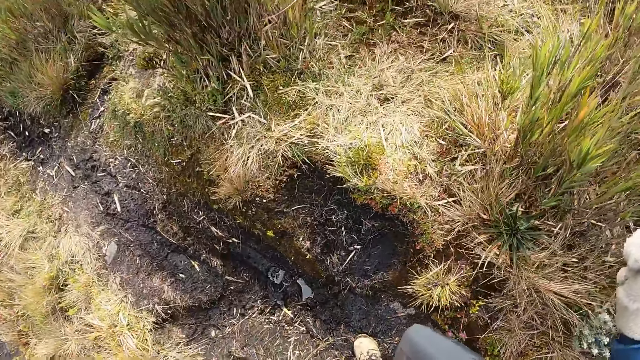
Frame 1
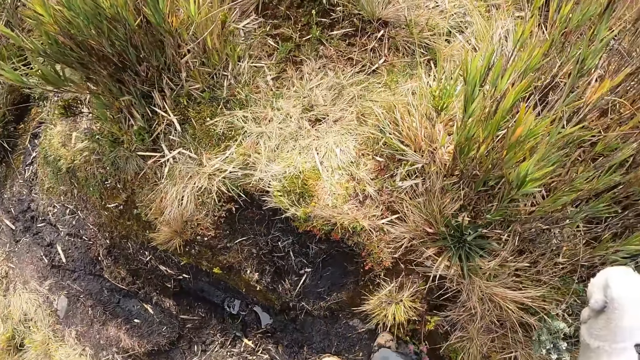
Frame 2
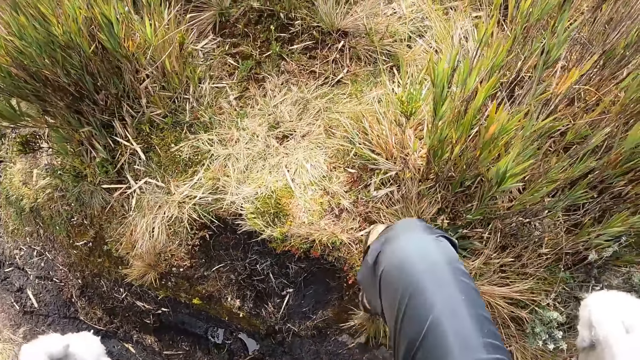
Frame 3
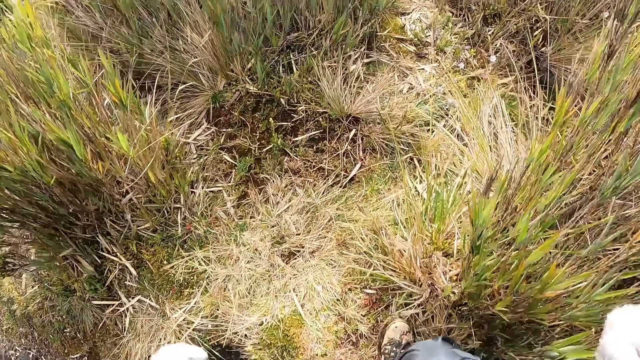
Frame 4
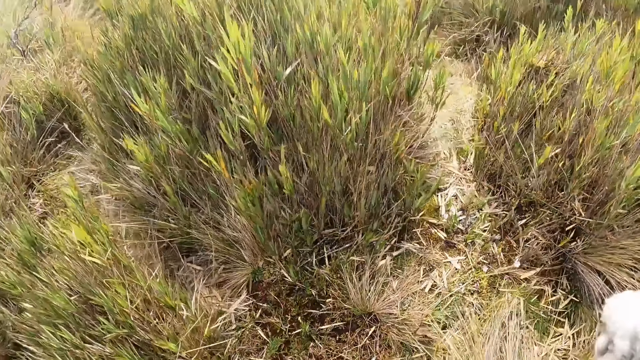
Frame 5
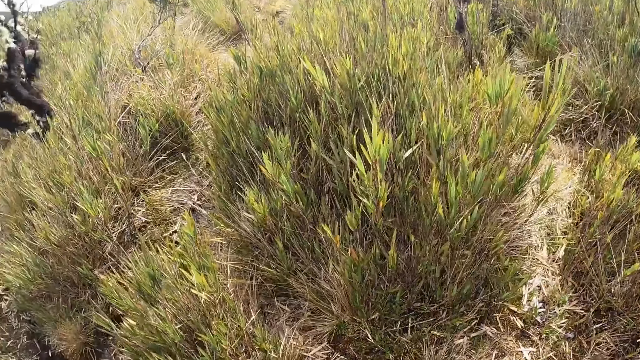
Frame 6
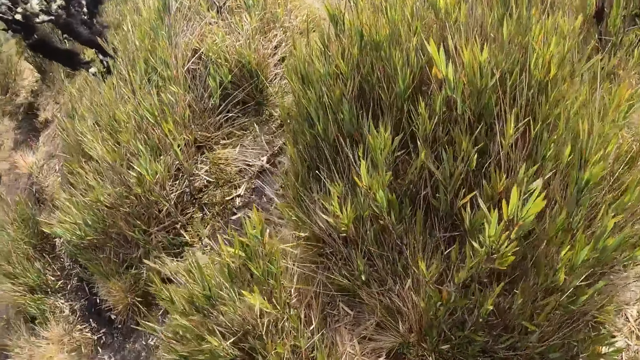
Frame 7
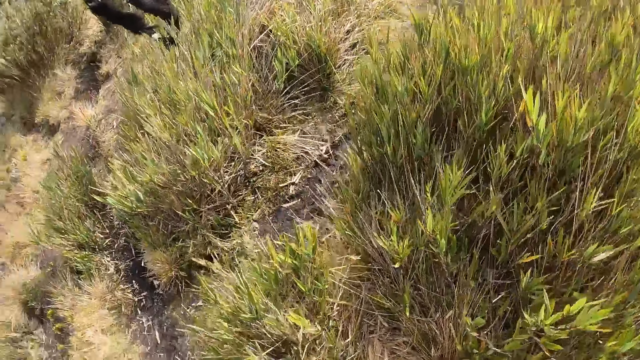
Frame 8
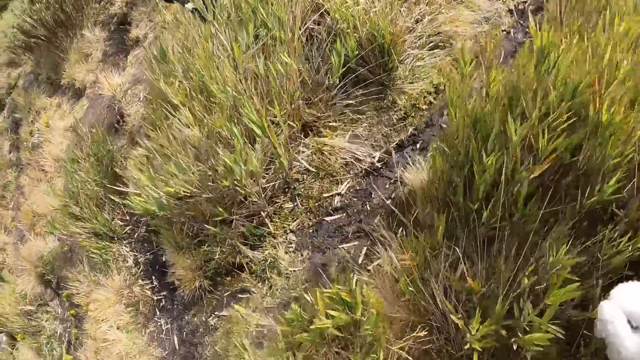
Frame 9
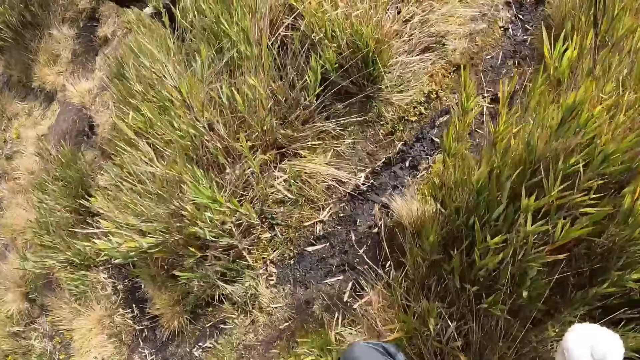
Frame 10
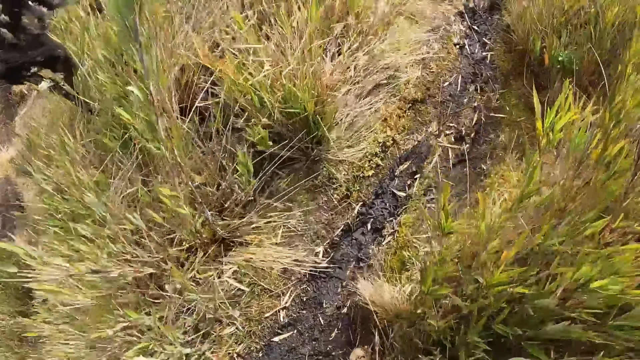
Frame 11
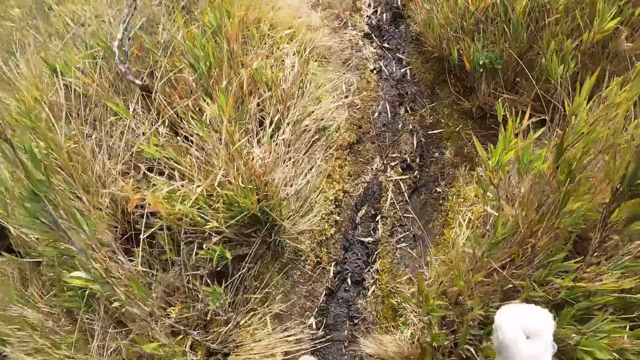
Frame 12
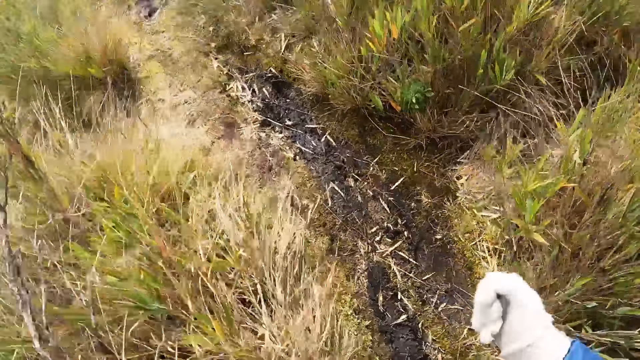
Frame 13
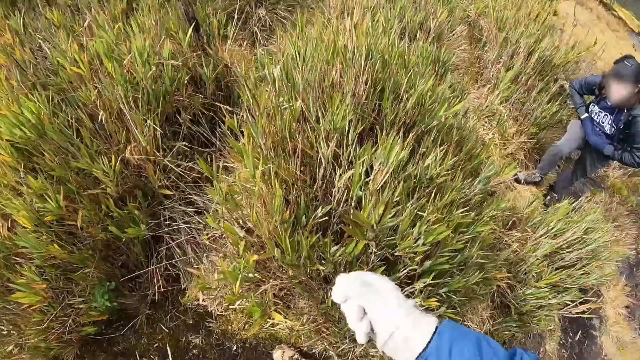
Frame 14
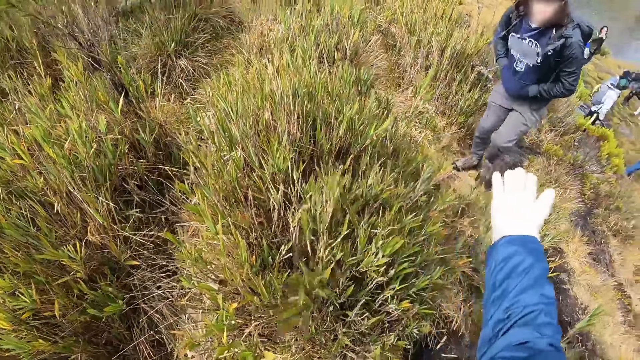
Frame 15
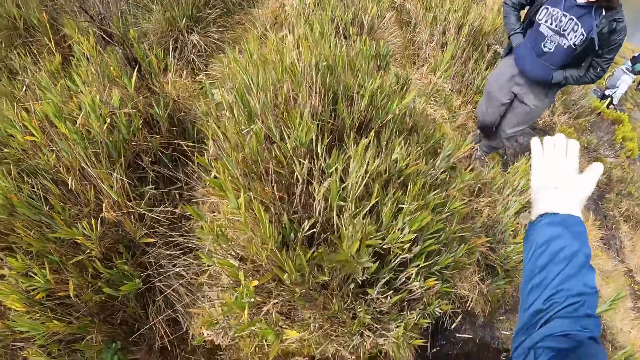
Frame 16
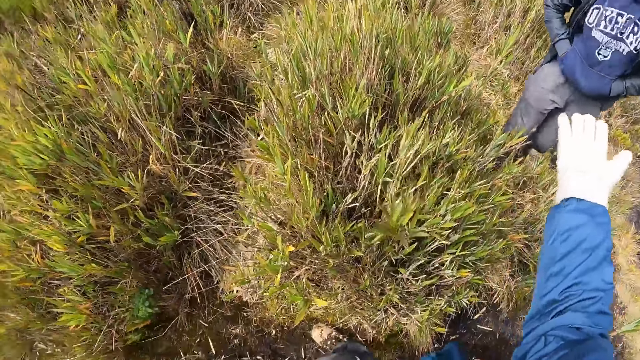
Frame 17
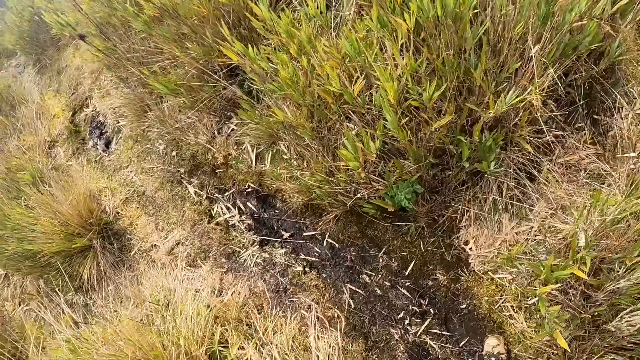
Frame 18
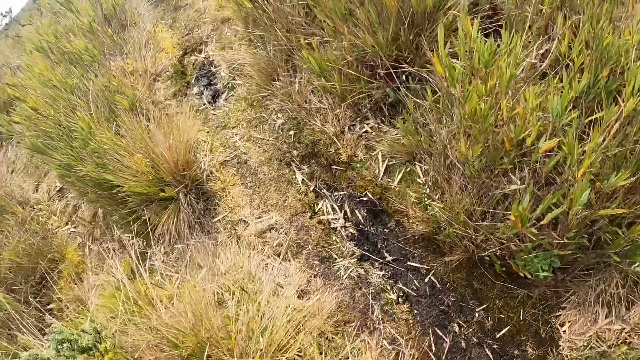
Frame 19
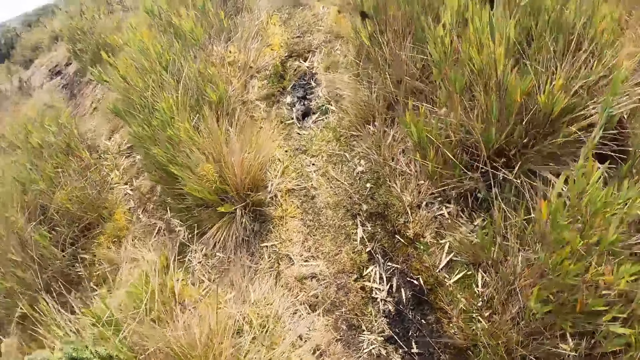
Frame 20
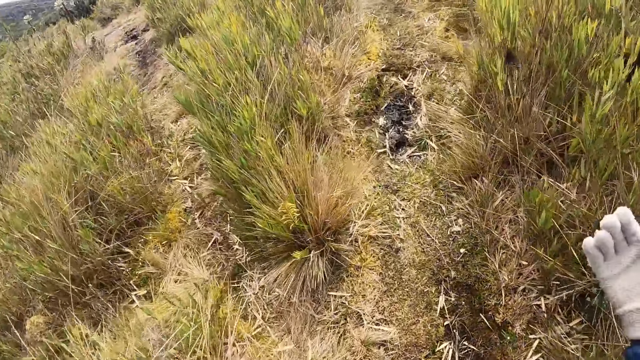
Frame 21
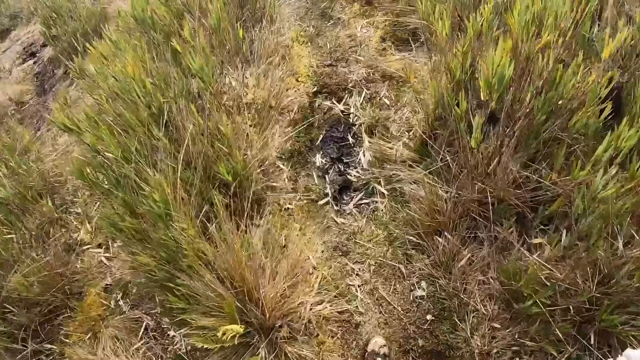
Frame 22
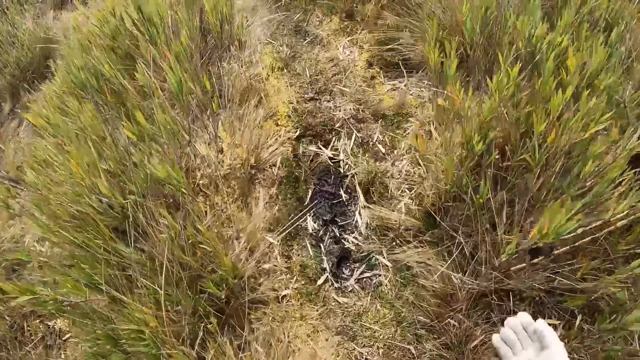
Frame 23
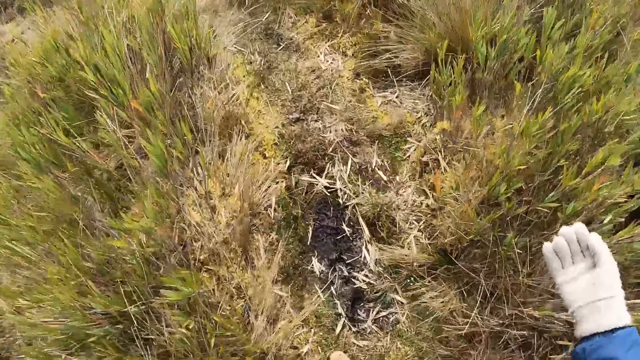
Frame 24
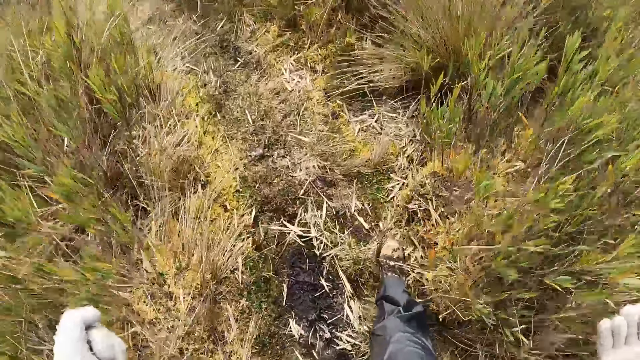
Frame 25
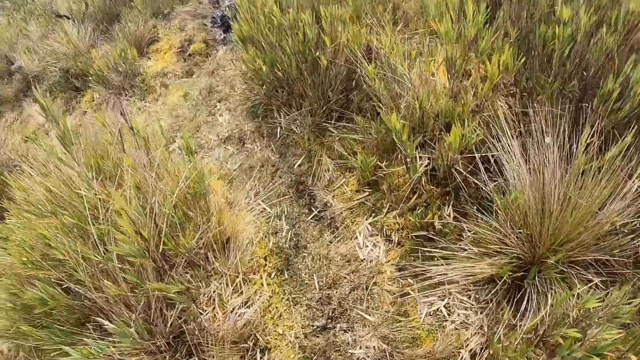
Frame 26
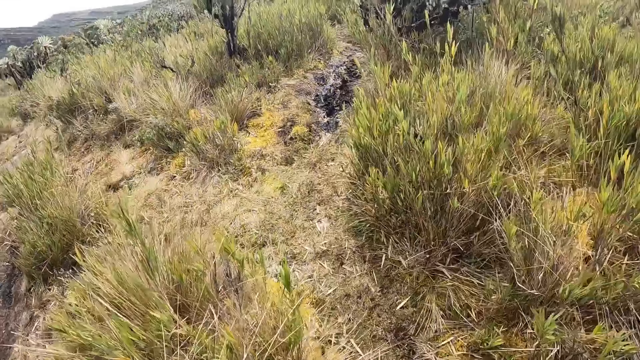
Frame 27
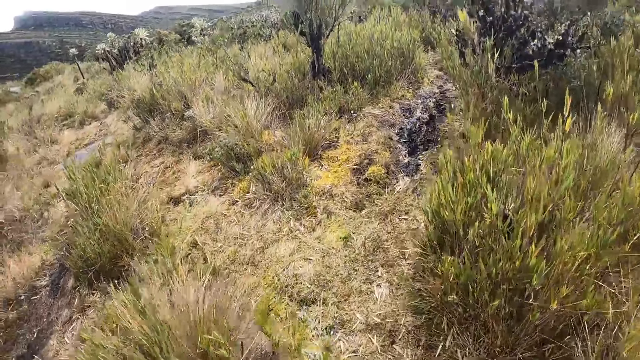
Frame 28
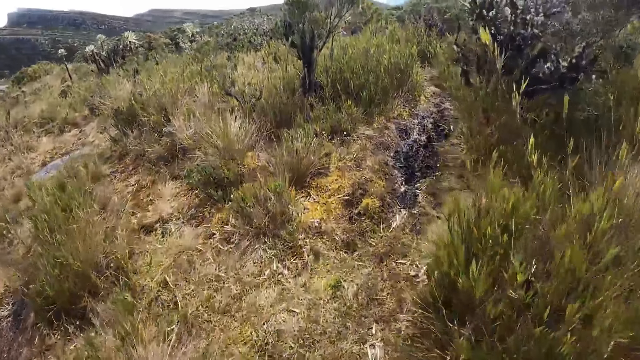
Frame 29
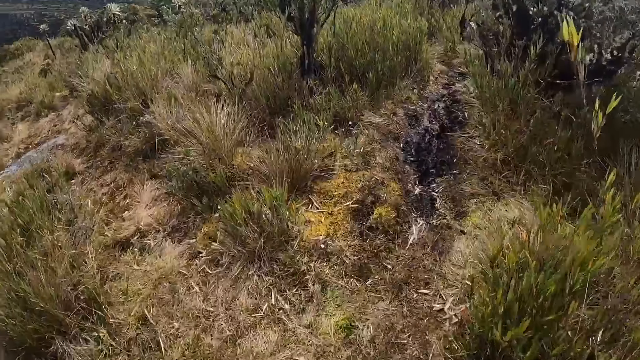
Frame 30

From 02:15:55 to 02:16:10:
The camera wearer stretches out his right hand to a man. He walks through the pathway on the mountain. He turns round. He walks through the pathway on the mountain with the man. He moves the hand. He walks in the field.

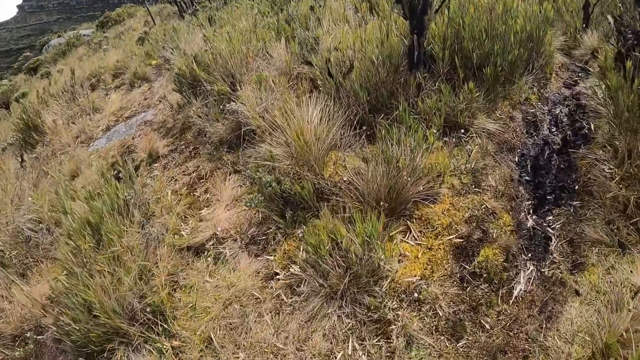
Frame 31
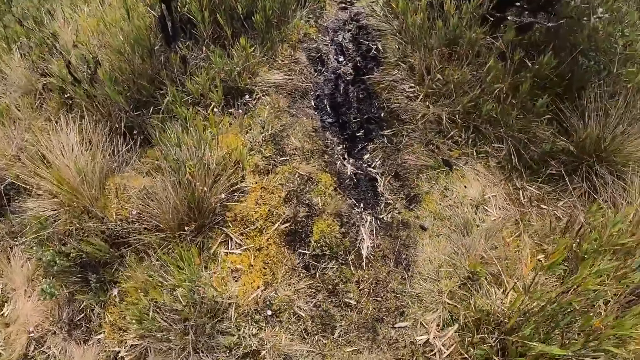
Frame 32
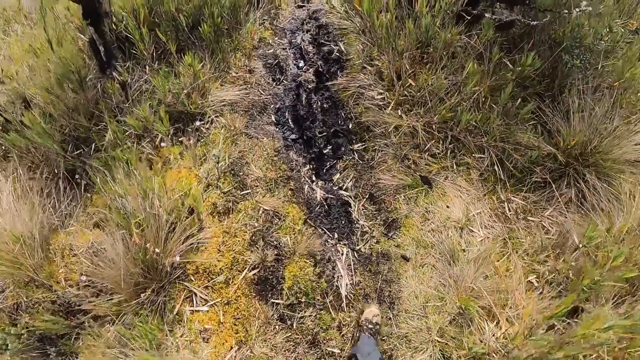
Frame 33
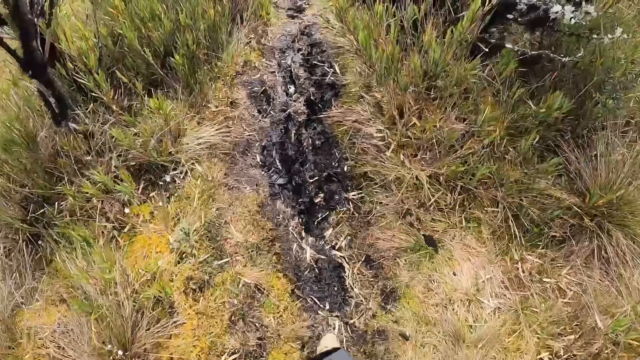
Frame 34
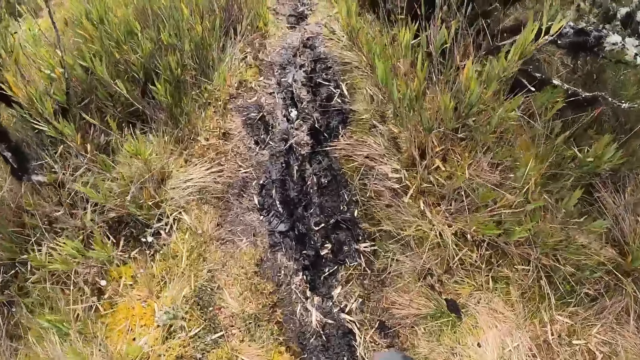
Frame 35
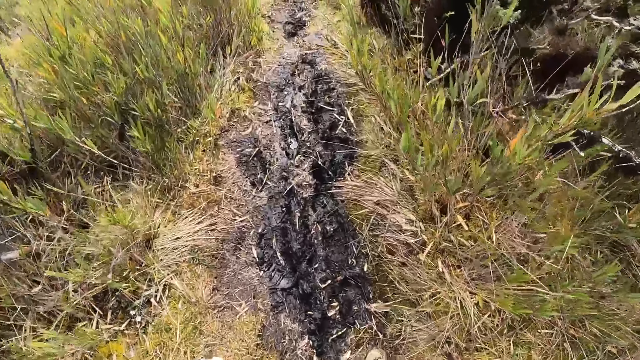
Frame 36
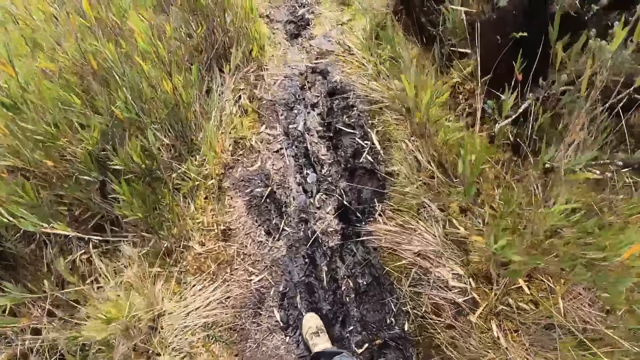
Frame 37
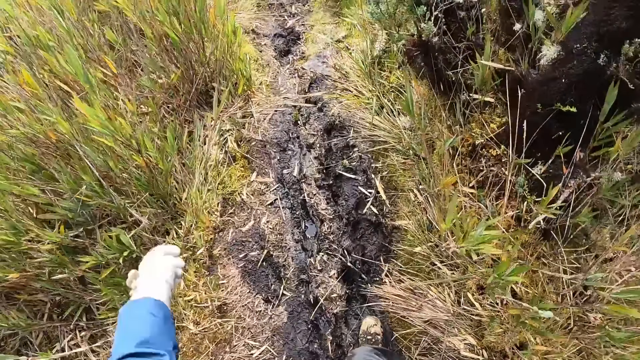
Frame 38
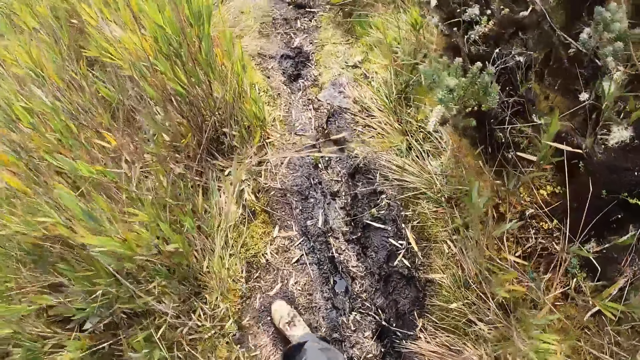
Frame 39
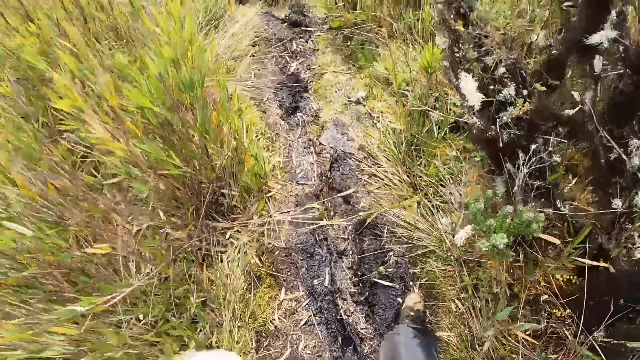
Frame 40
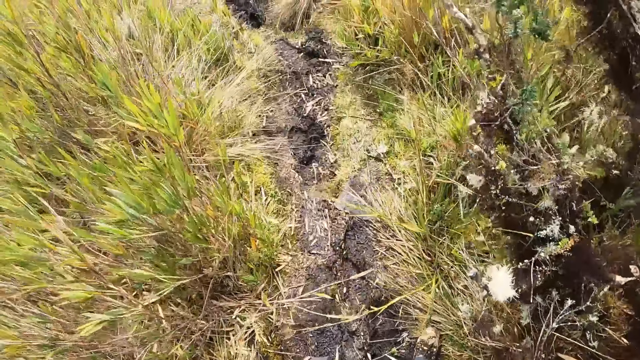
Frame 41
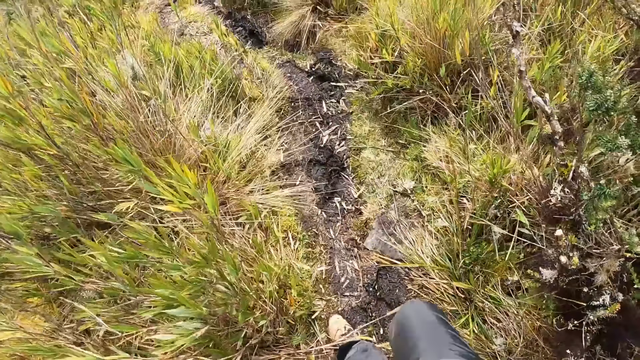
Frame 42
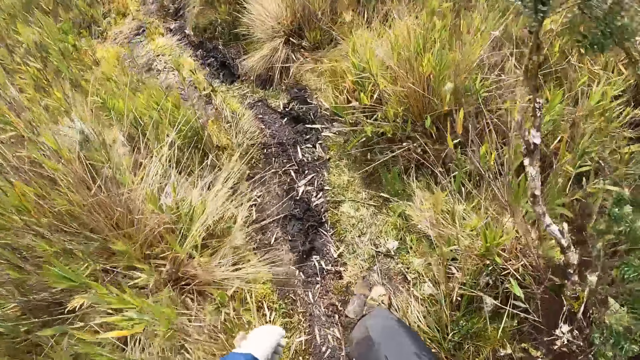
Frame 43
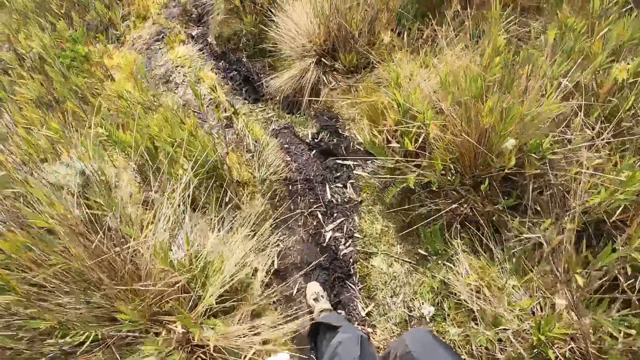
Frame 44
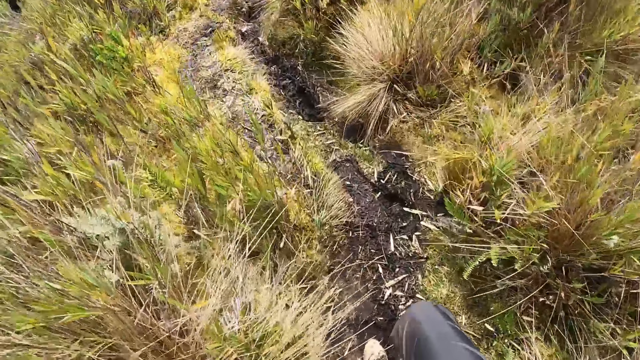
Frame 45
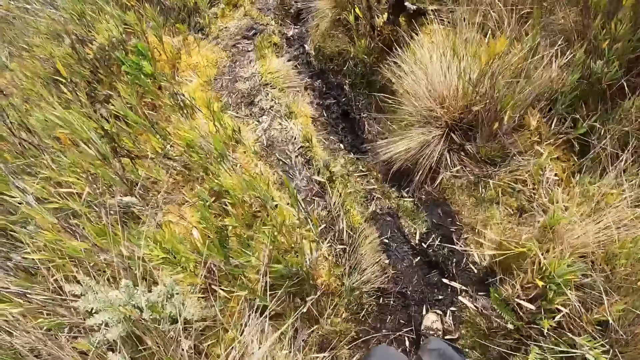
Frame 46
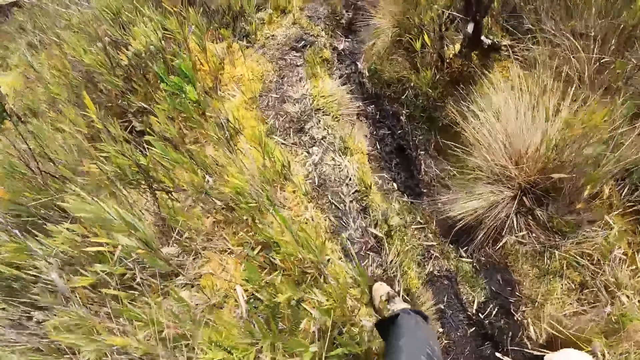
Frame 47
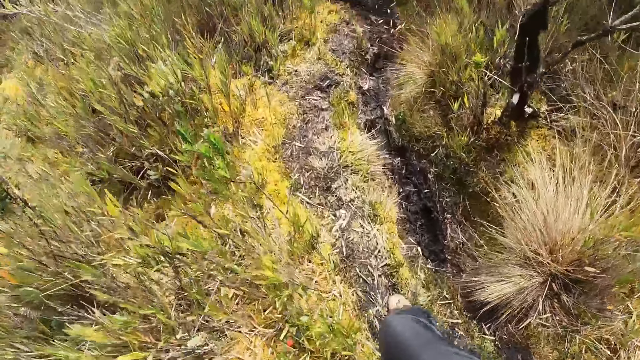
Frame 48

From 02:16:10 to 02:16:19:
The camera wearer swings the right hand. They walk in the field.
